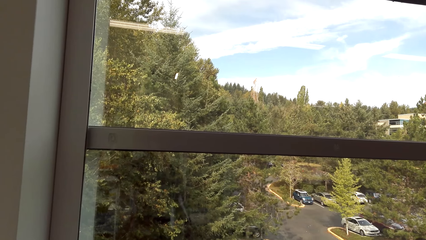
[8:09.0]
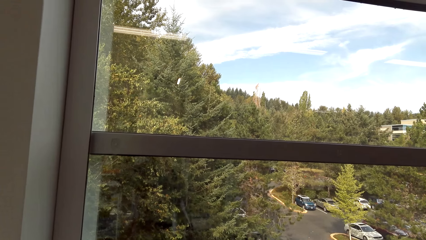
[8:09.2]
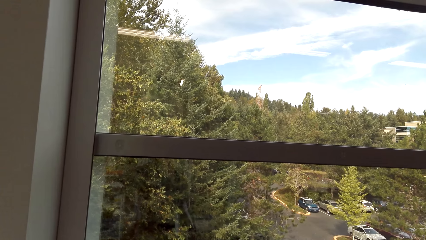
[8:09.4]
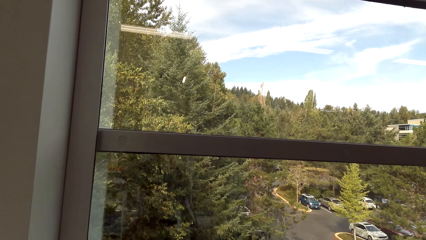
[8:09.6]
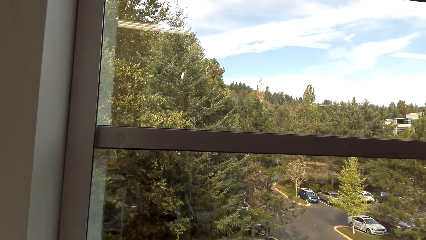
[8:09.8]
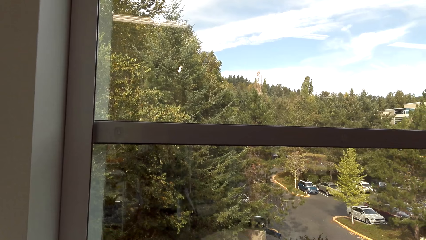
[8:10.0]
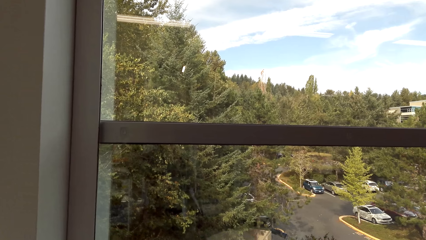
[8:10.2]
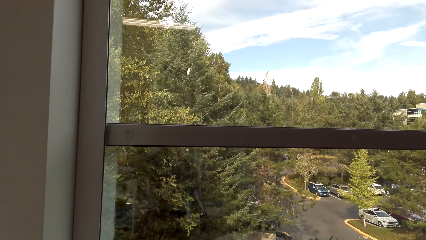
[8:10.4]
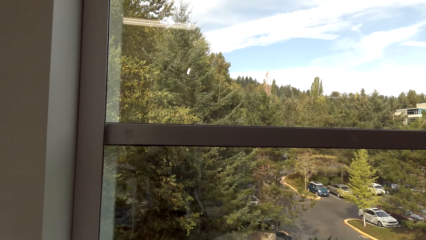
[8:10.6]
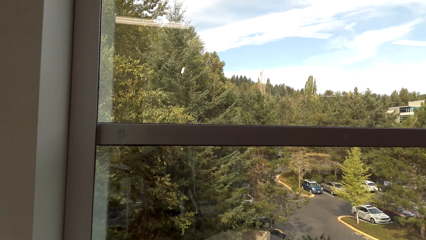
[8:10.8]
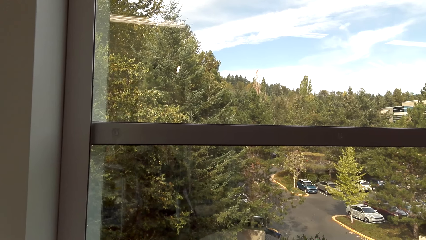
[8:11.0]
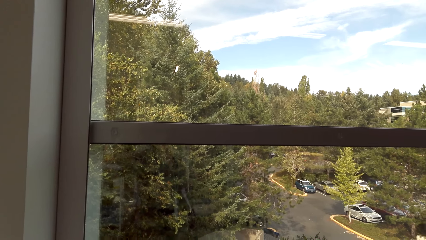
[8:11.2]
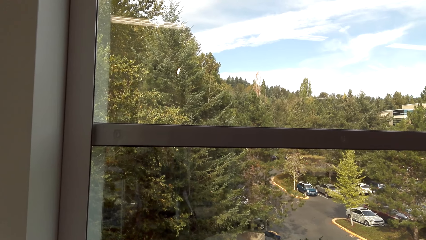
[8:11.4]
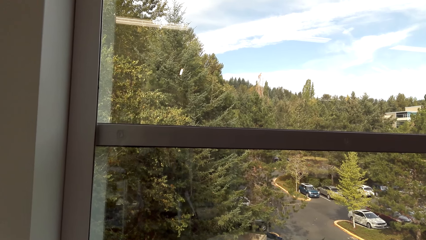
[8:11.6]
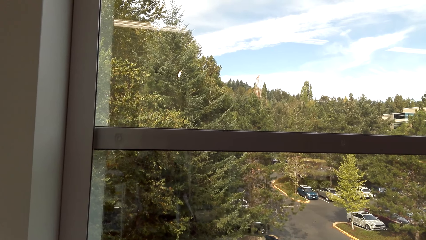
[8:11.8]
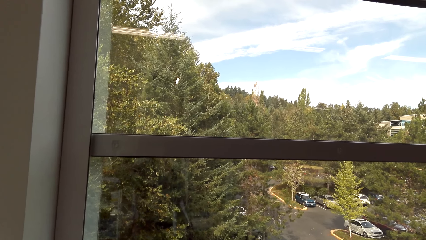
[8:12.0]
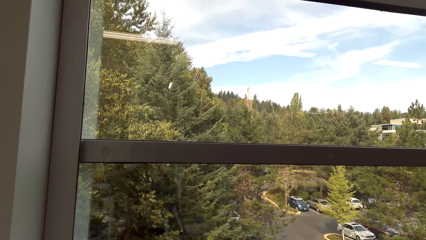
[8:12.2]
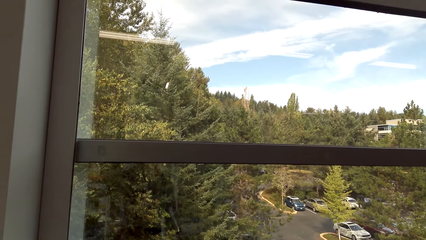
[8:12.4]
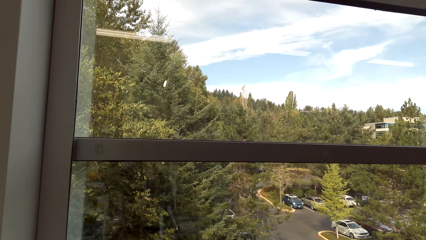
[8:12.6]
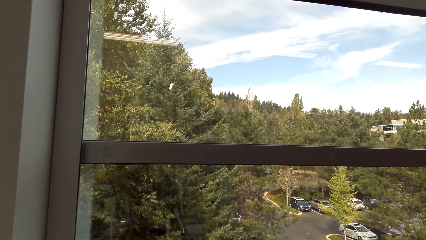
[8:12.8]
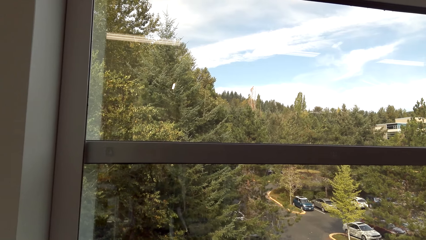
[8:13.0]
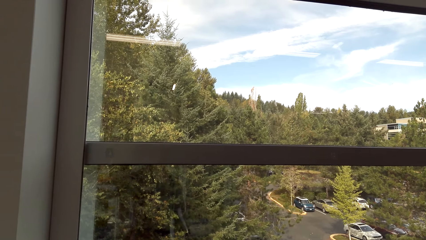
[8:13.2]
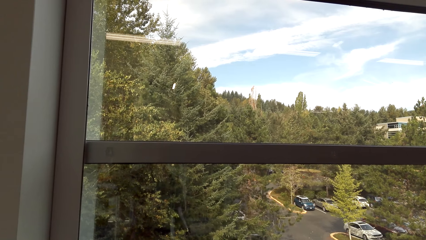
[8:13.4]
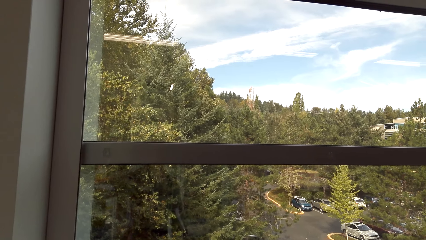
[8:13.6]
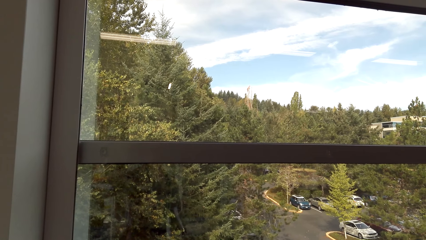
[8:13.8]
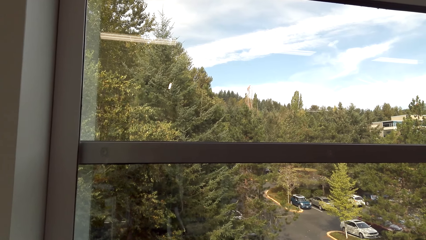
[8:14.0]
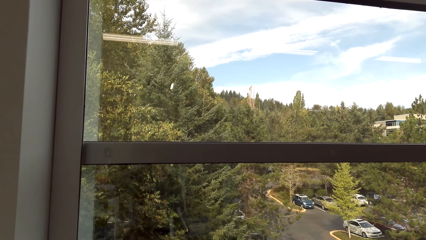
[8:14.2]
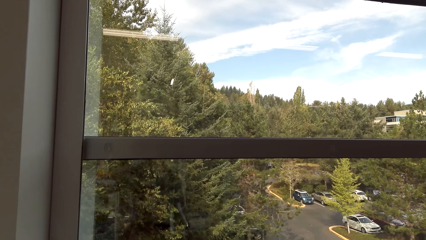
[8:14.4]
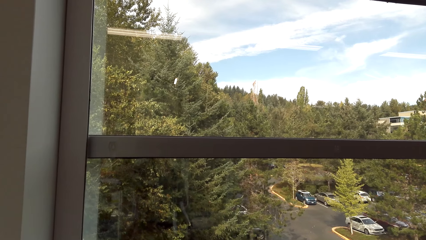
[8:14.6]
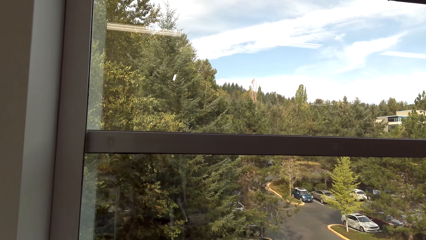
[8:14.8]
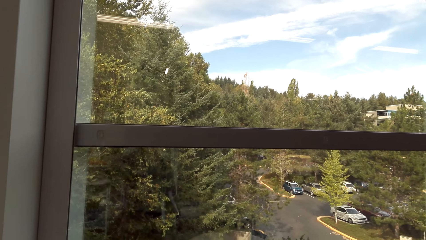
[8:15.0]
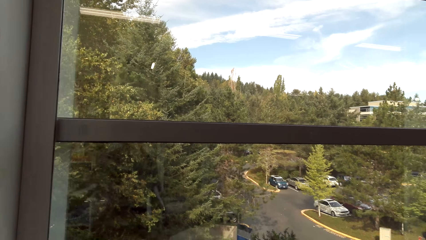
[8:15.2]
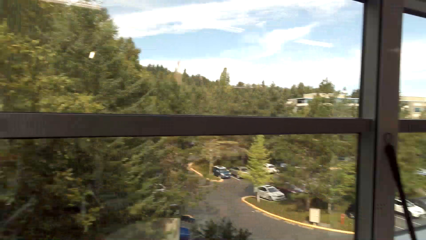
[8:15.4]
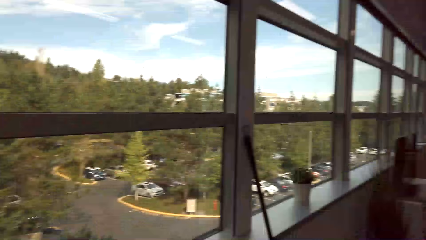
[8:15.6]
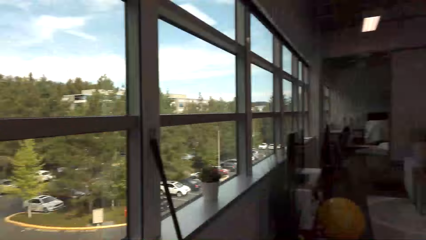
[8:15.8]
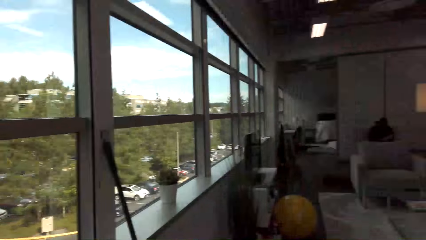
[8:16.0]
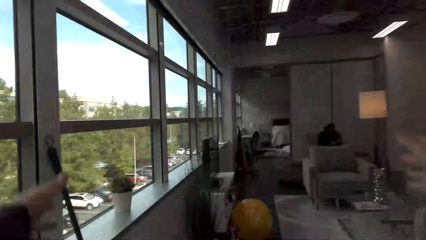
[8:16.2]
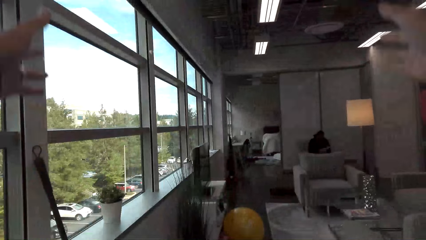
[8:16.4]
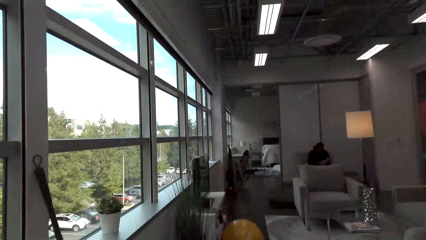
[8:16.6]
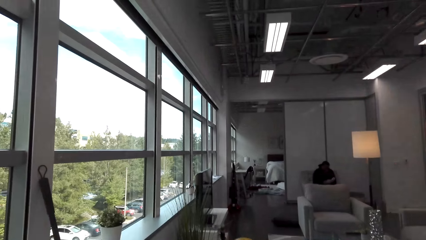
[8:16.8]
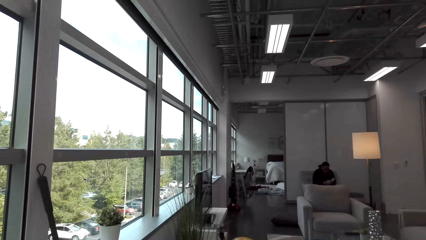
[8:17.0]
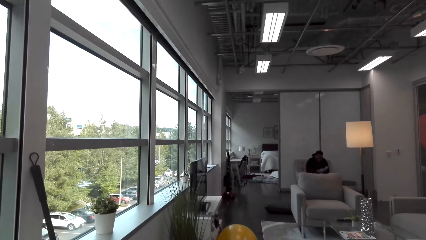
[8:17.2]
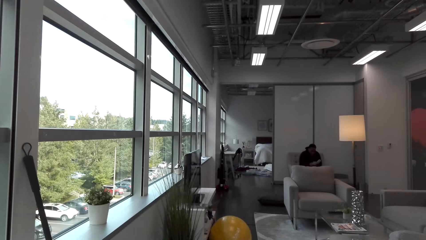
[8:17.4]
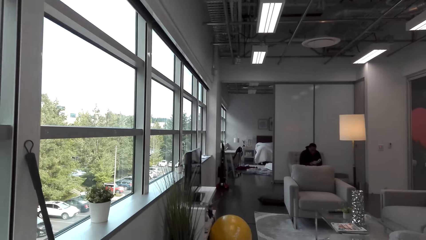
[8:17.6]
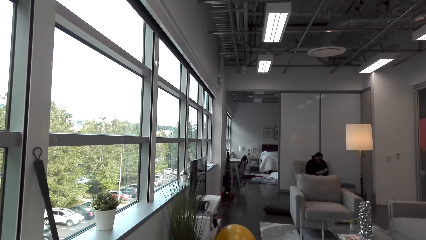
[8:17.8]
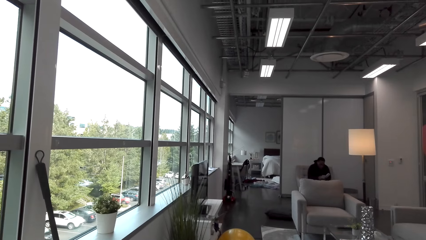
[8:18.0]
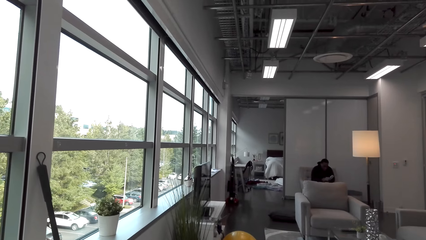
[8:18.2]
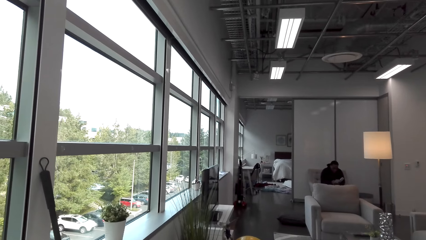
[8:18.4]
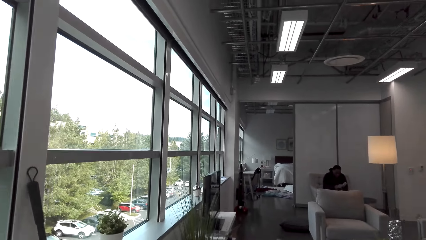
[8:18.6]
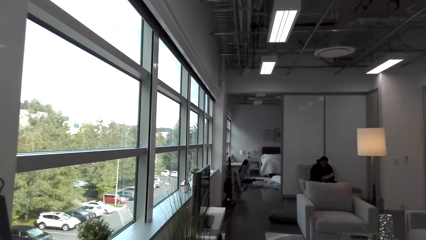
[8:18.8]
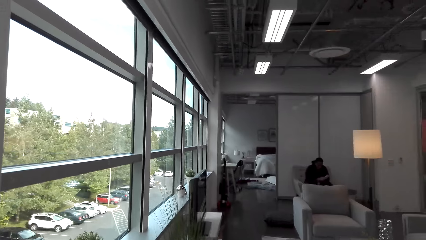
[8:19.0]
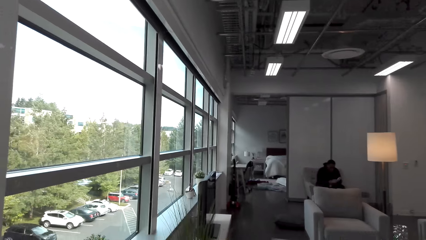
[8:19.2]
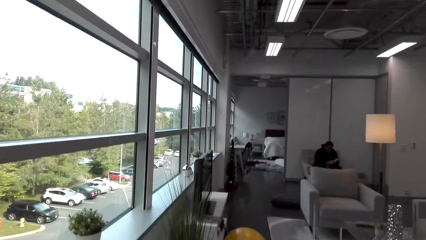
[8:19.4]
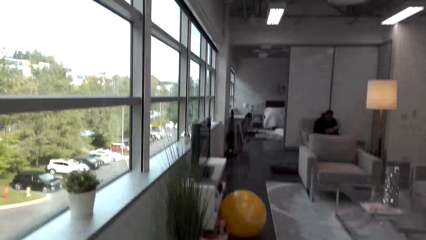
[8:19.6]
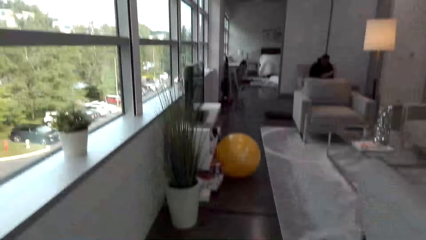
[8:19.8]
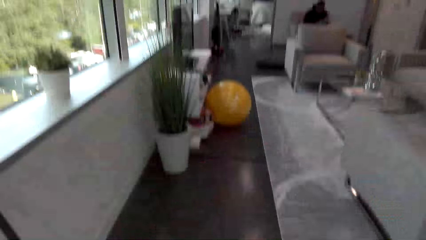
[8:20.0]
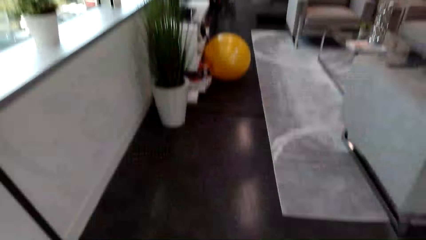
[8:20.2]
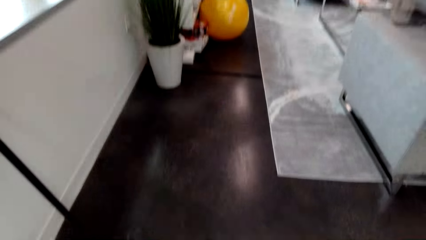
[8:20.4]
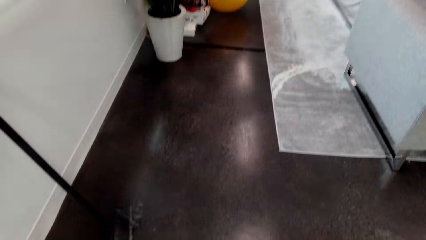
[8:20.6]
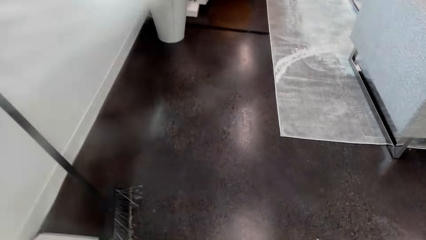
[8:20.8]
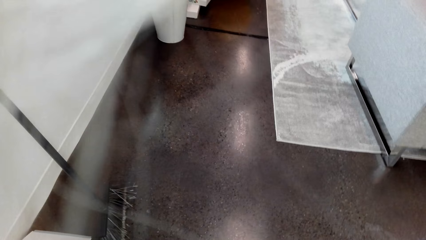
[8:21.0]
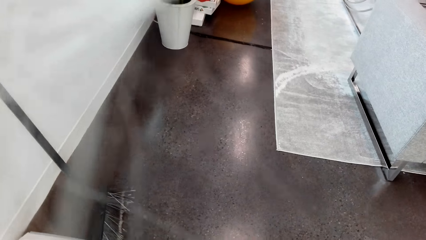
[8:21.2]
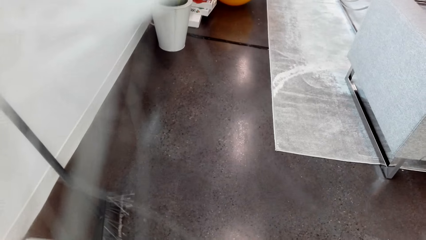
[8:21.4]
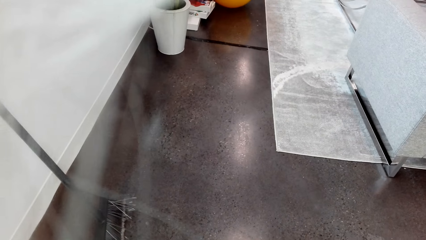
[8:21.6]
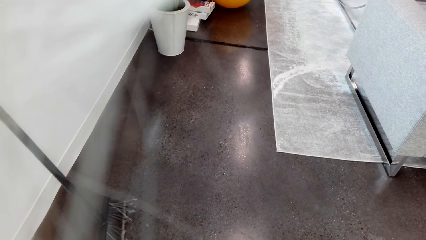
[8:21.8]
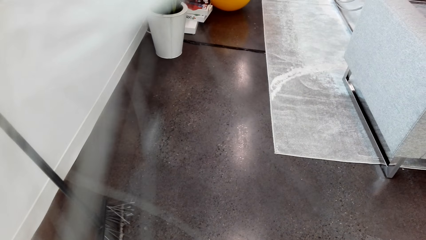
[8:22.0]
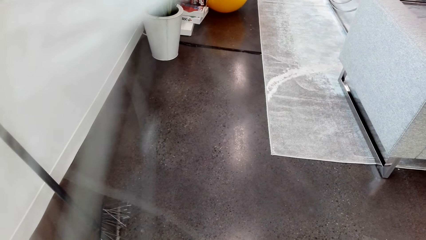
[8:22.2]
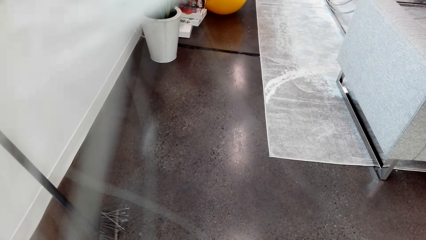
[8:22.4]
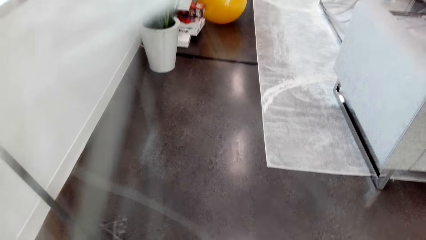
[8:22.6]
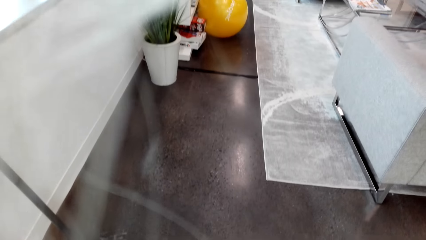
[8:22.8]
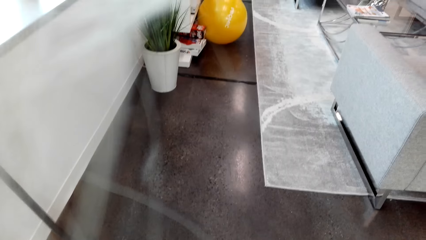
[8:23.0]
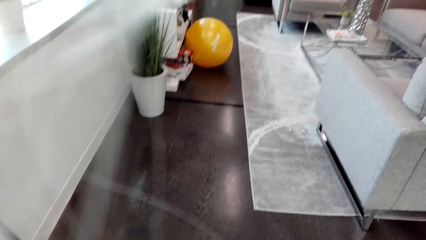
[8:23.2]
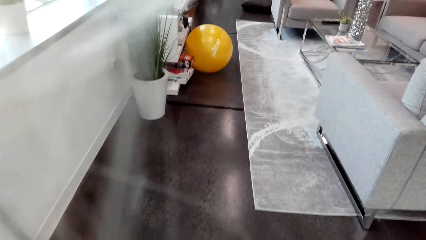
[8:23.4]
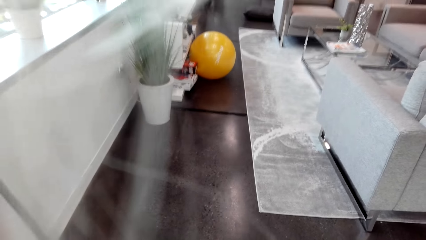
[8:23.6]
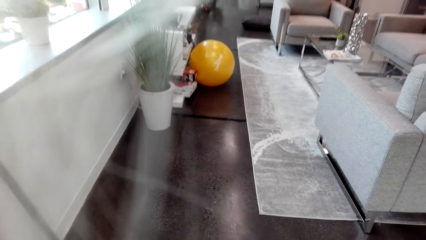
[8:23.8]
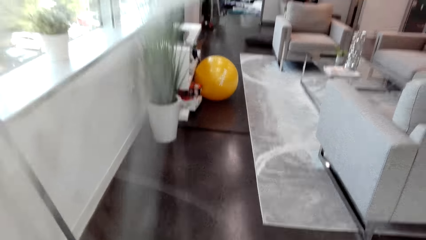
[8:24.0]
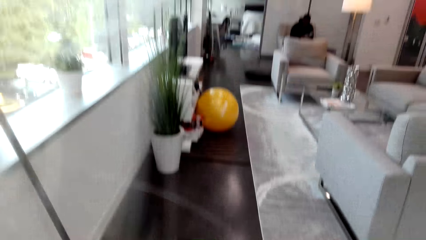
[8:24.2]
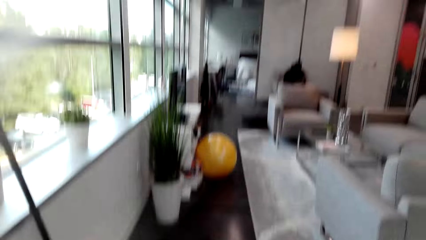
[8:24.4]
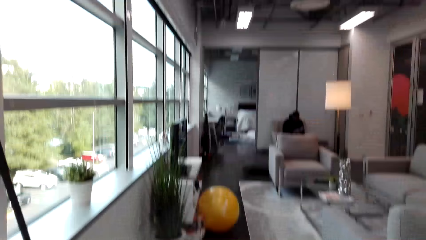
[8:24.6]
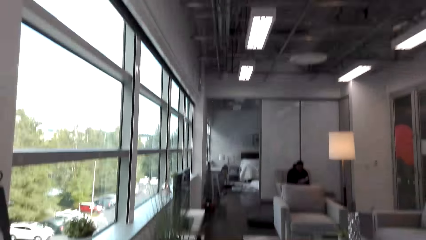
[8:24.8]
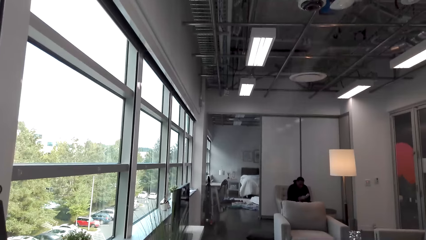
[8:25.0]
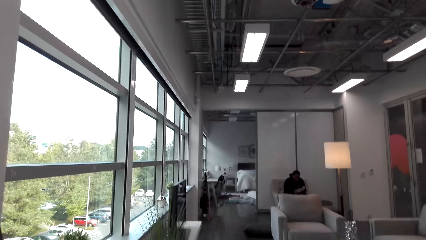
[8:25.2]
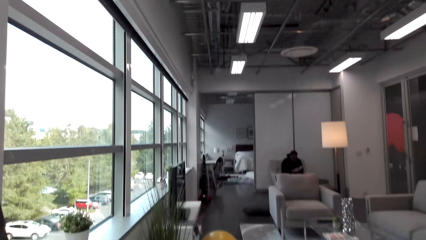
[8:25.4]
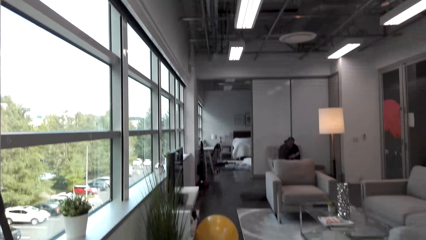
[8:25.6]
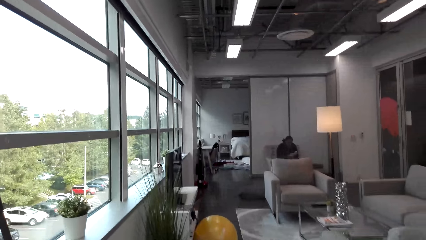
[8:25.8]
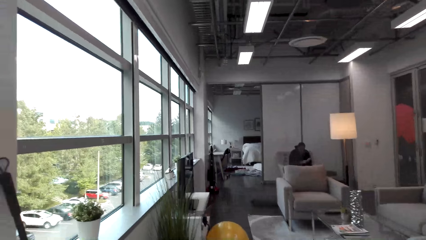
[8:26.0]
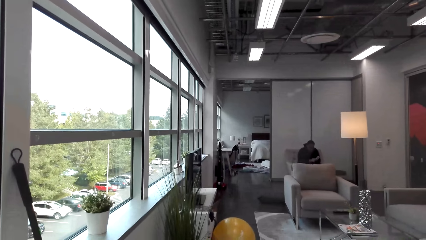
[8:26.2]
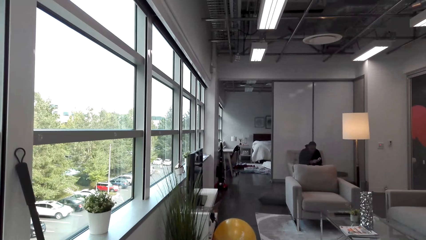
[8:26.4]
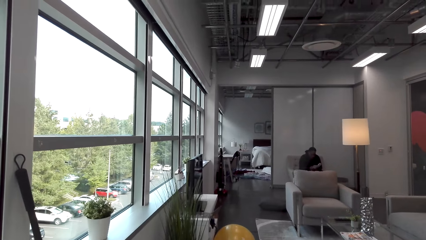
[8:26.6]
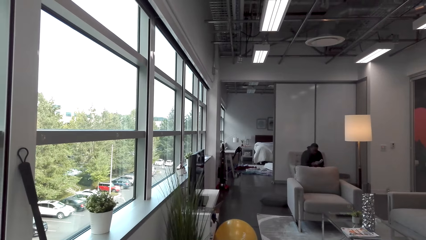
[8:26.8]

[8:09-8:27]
The camera wearer raises both hands. They bend. They rise up.
